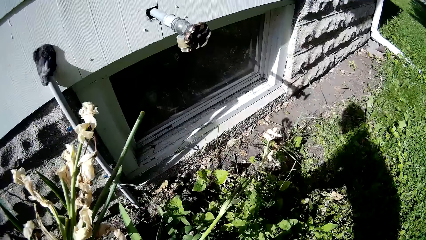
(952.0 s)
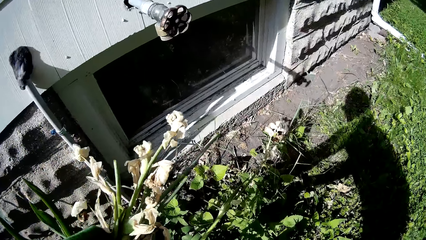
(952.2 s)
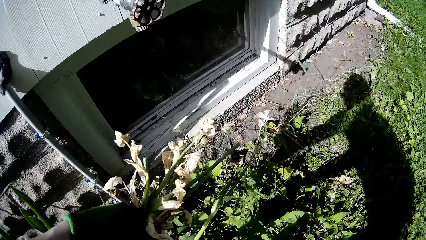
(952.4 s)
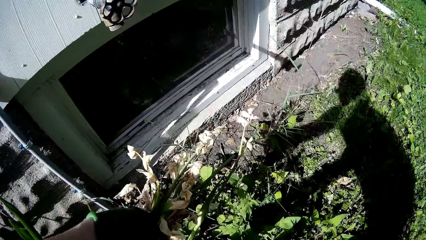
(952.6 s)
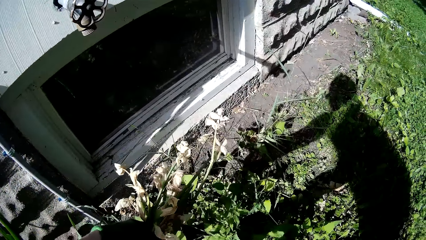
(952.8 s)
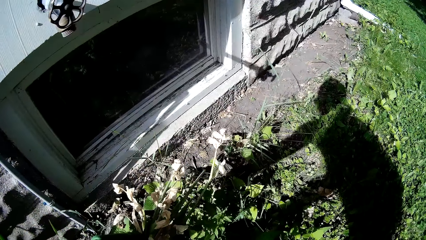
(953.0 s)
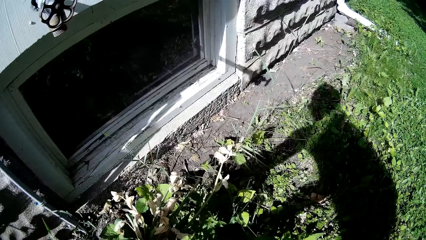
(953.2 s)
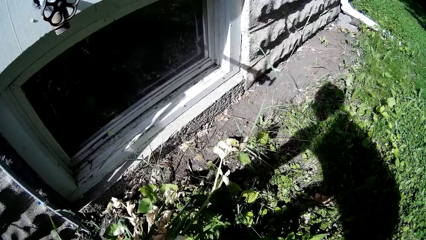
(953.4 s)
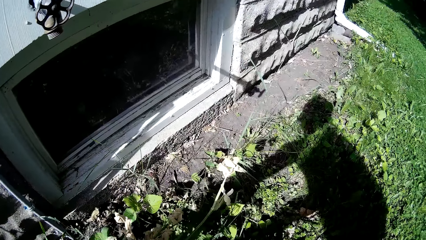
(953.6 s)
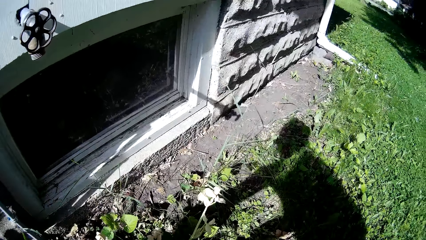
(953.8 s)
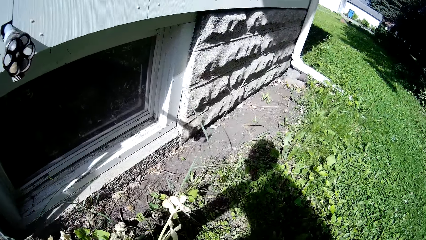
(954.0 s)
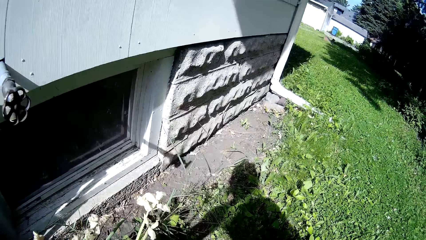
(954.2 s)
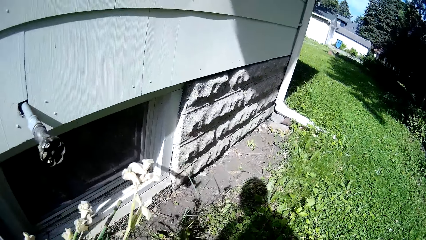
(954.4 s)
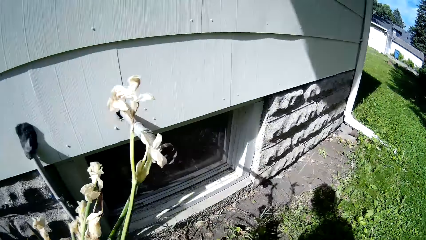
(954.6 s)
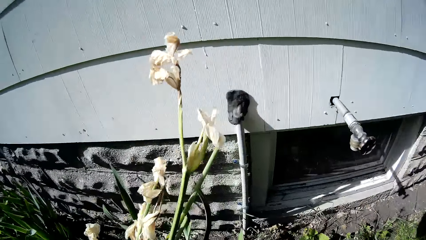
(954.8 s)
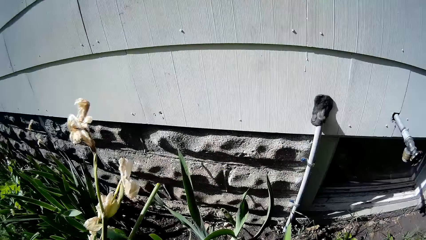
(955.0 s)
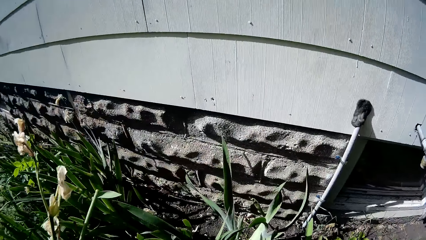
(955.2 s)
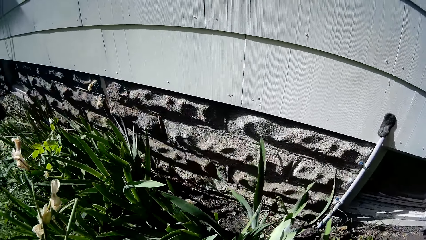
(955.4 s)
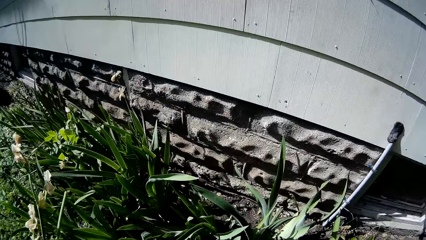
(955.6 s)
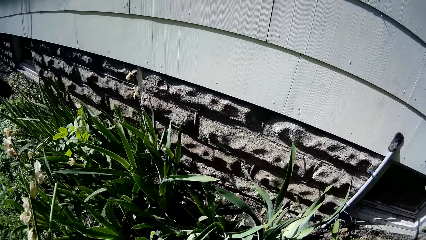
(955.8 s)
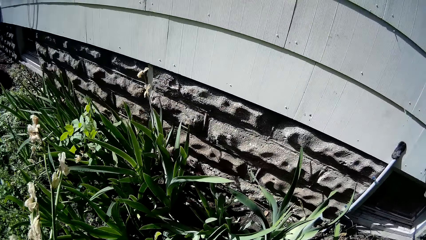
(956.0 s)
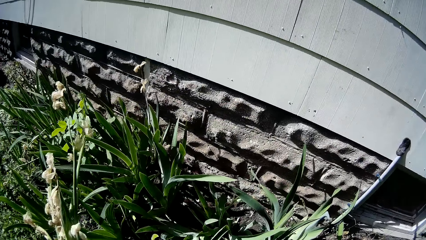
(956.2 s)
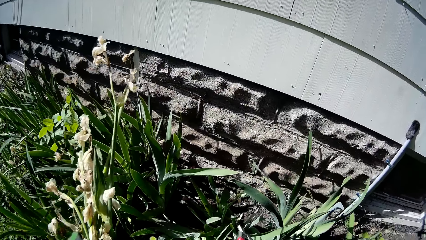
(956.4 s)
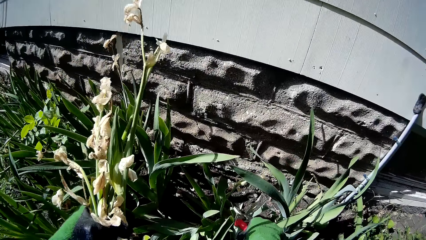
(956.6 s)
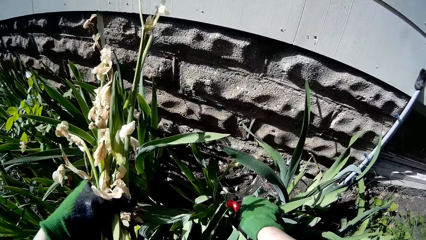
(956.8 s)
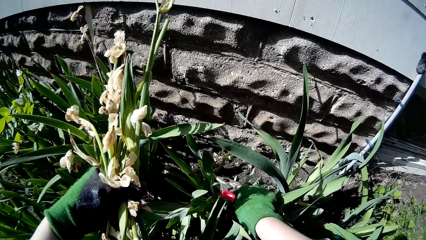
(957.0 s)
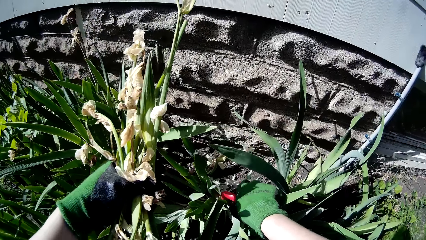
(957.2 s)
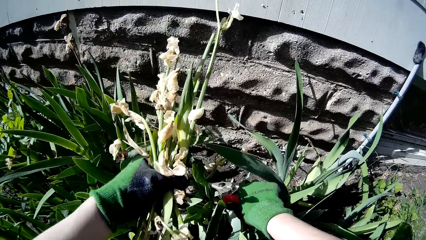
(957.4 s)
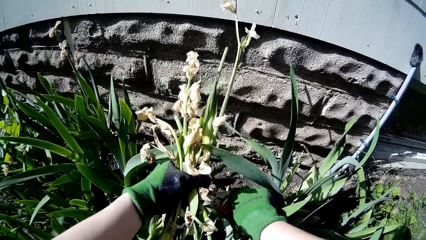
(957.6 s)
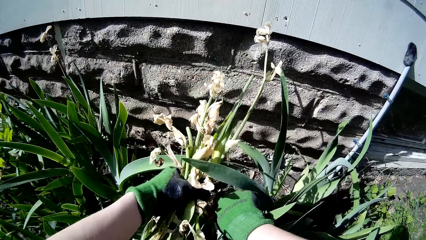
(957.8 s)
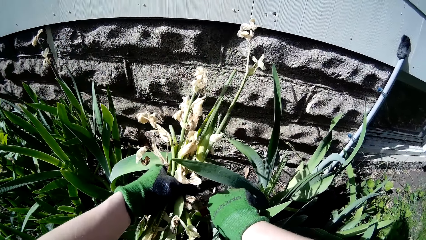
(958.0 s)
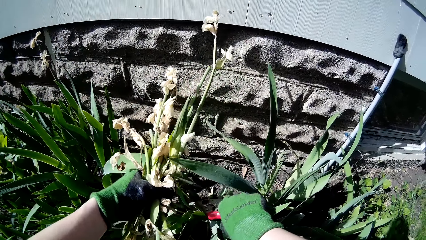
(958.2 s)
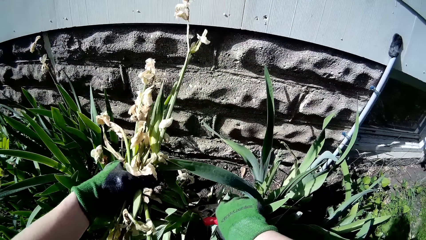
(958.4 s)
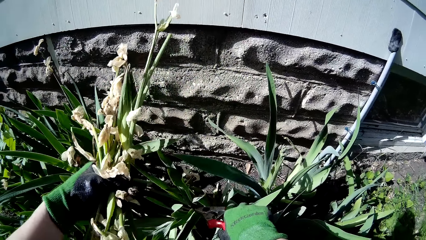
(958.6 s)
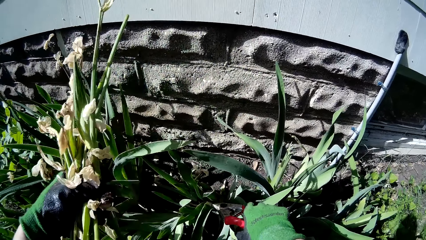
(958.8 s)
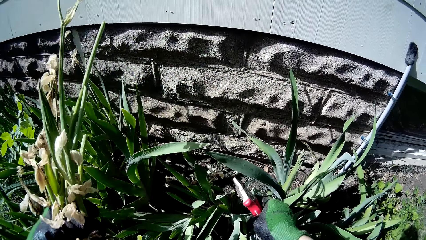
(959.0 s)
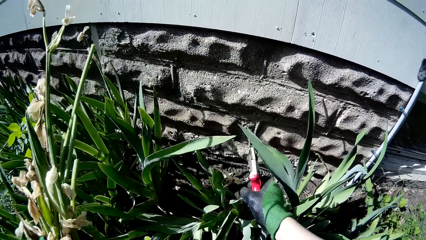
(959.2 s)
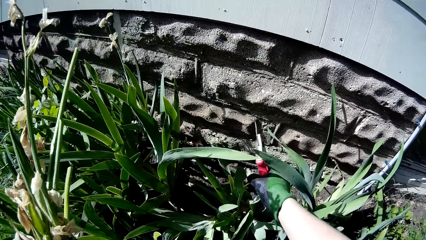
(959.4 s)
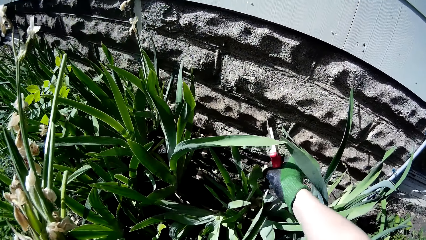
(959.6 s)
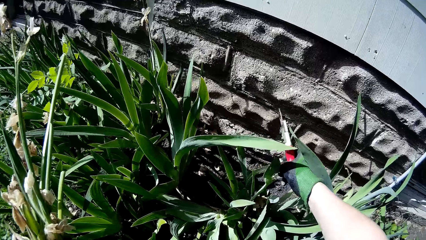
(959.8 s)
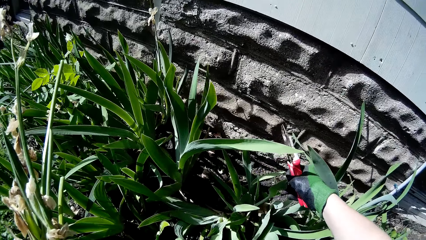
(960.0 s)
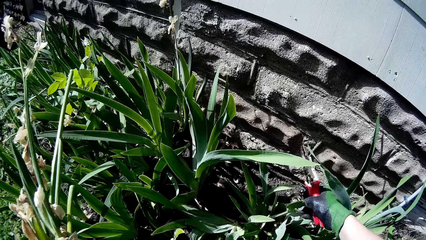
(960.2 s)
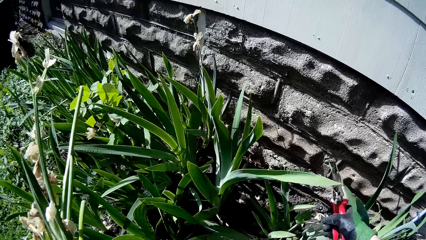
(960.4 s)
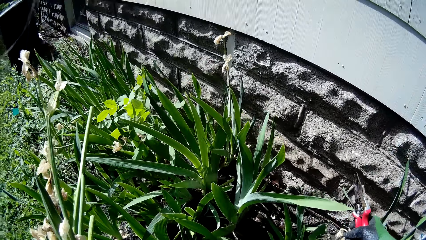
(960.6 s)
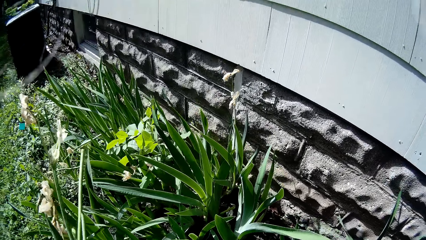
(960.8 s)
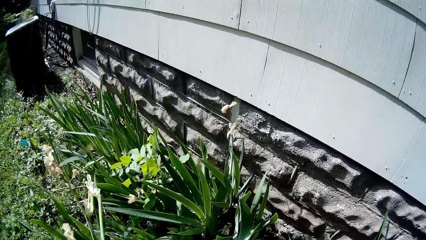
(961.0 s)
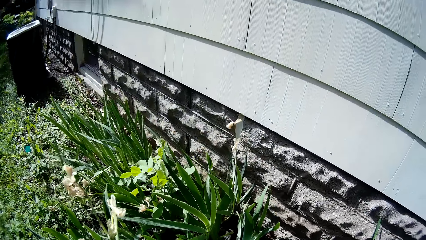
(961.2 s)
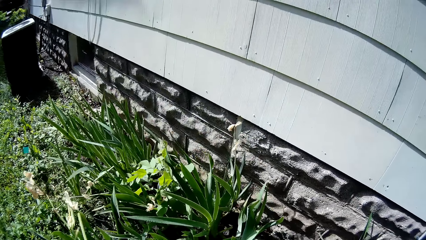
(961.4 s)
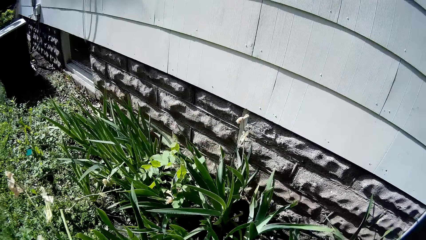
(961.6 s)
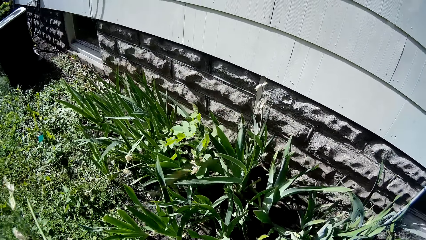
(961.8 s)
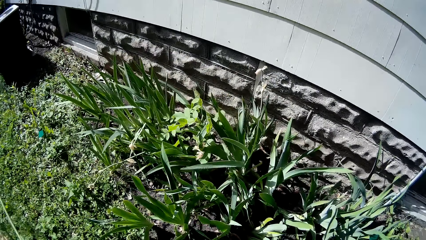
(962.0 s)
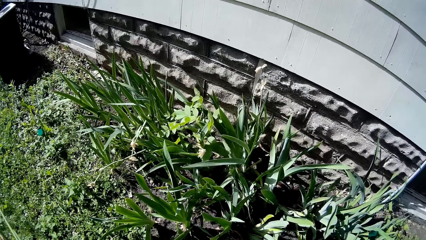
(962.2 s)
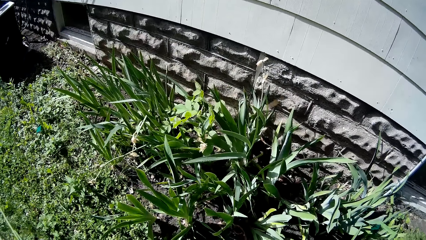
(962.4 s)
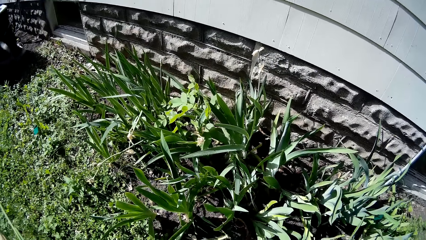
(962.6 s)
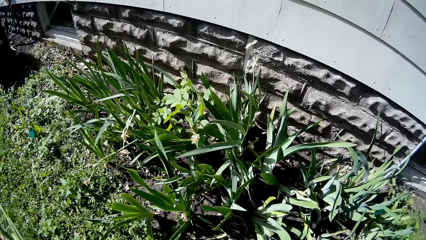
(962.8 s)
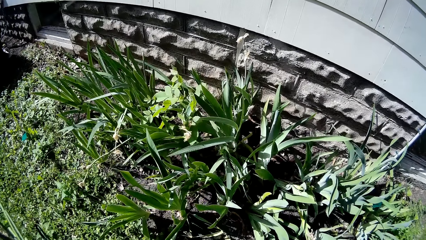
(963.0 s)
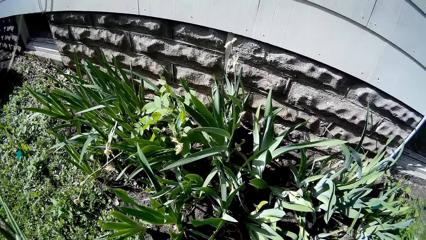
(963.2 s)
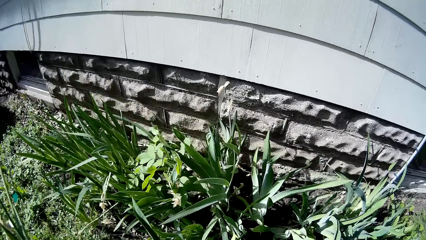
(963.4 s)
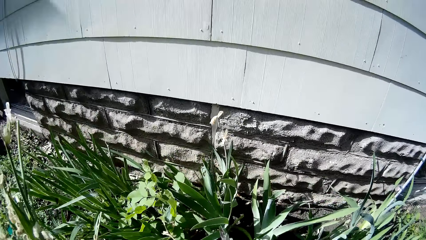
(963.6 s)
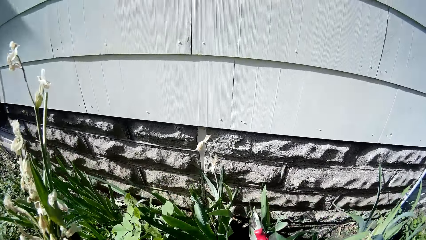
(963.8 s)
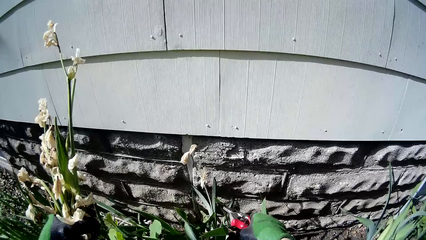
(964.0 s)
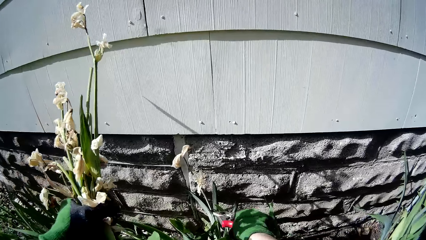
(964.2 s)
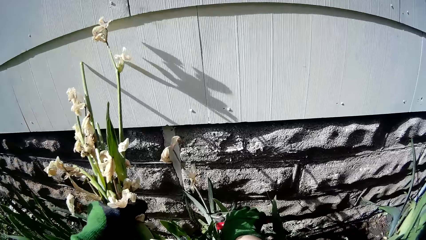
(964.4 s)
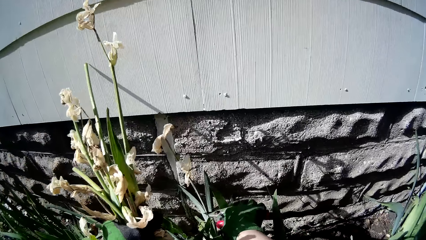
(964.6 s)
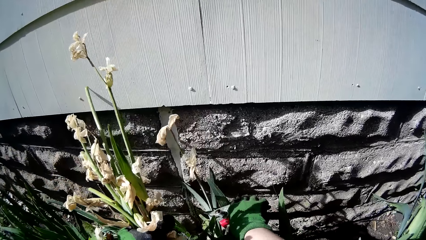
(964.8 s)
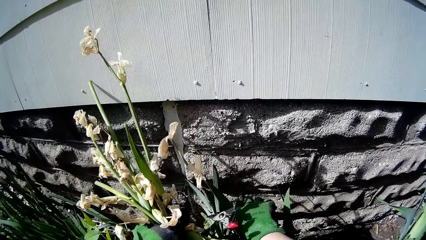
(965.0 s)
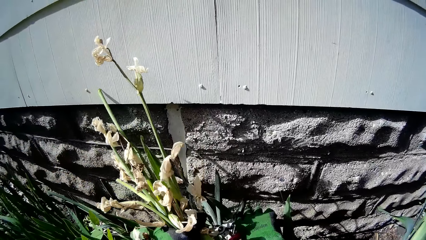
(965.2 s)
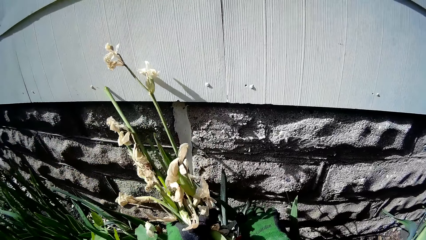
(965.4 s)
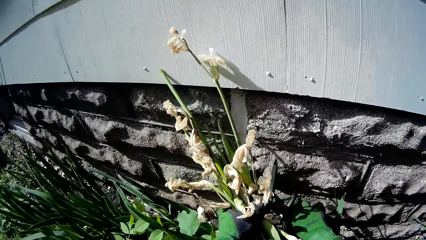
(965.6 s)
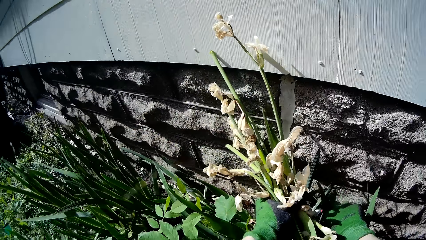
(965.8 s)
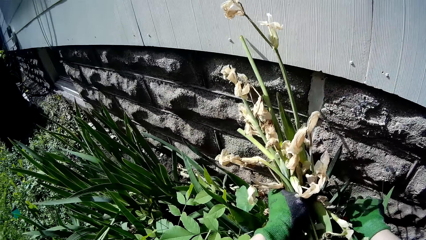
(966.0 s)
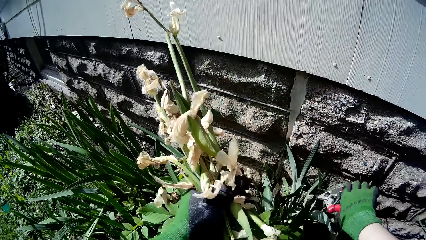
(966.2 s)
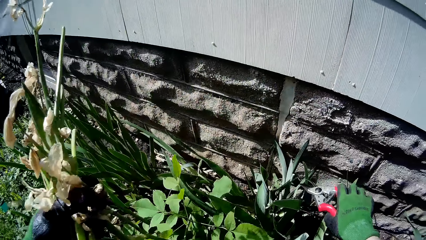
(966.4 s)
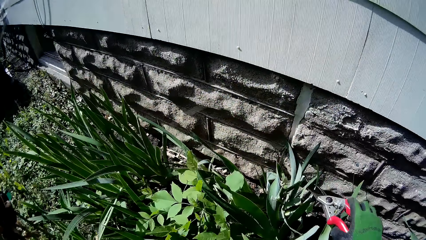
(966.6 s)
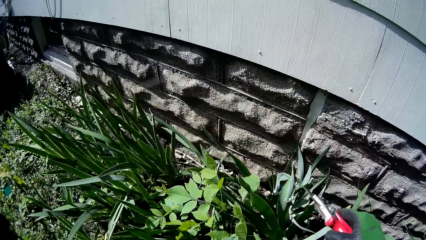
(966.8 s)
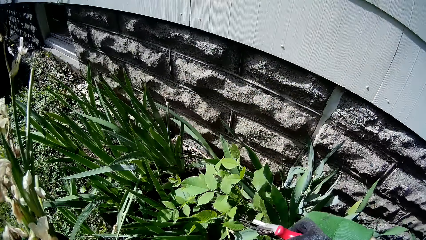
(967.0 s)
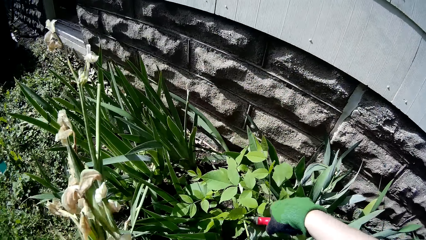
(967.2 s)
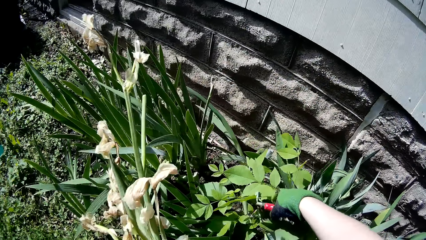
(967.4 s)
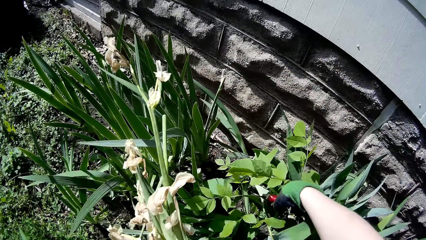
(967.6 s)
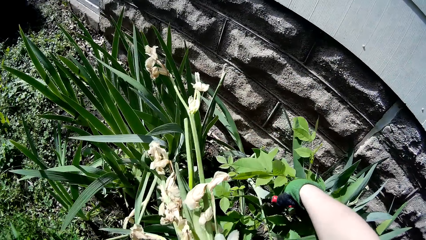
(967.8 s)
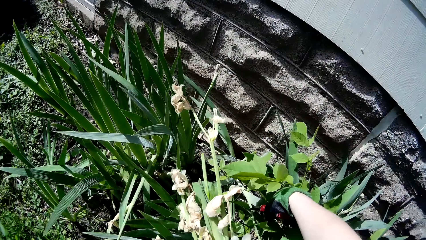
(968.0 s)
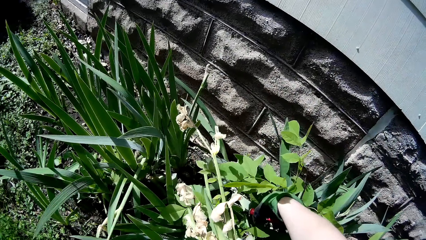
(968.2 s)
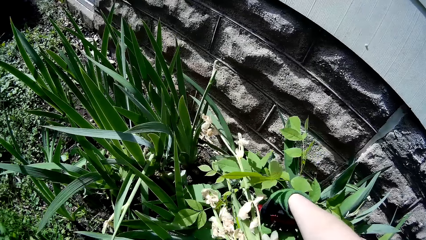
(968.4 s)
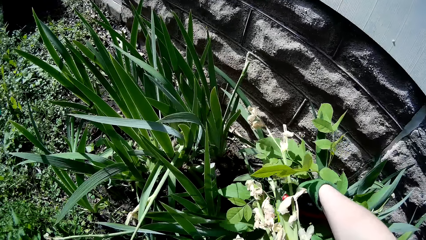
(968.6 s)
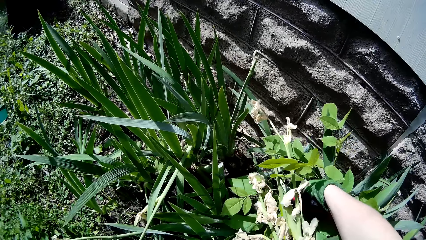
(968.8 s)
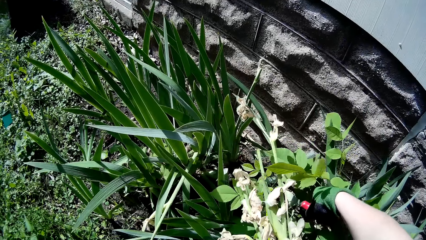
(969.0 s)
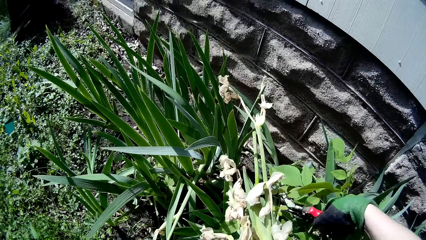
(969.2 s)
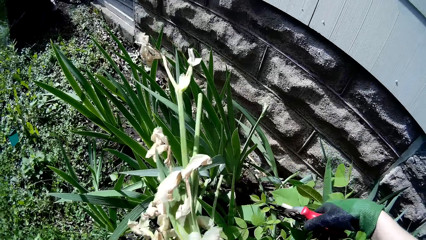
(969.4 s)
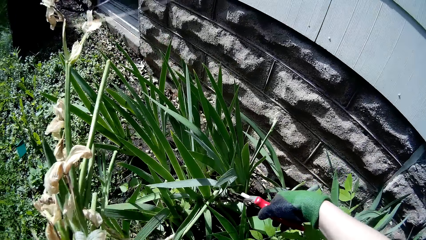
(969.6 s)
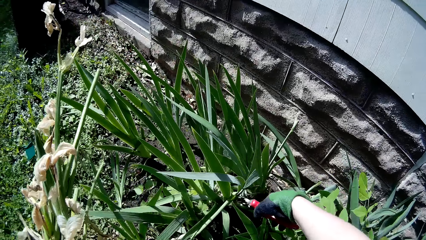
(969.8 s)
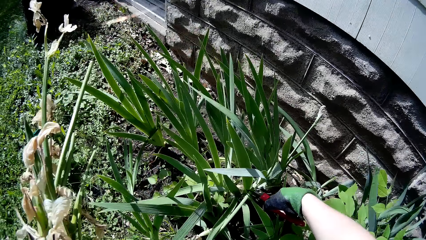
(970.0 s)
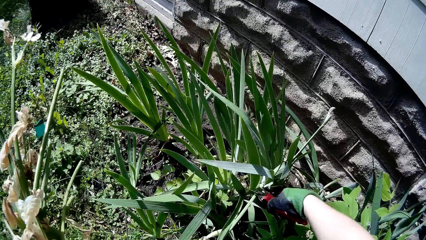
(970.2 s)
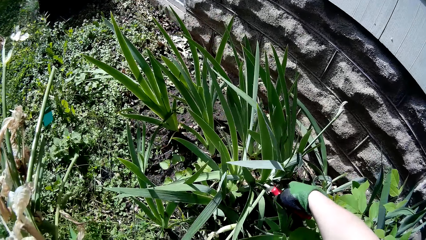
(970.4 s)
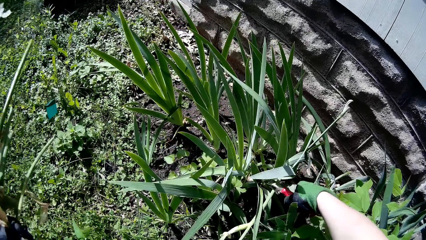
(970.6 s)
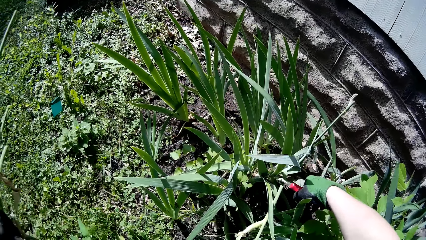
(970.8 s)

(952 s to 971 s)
The camera wearer holds a flower with her left hand. She cuts the flower with the grass shear in her right hand. She holds the flower with her left hand. She removes the flower with her right hand. She holds the flower with her left hand. She cuts the flower with the grass shear in her right hand. She cuts the flower again.
